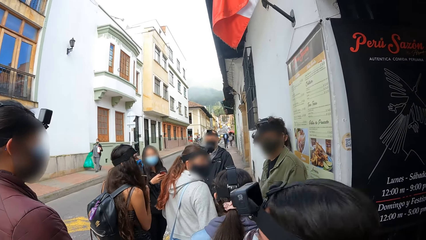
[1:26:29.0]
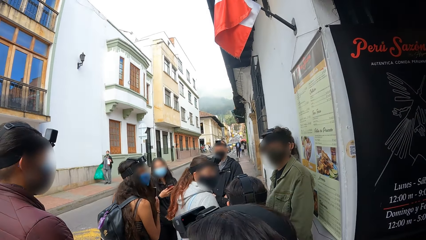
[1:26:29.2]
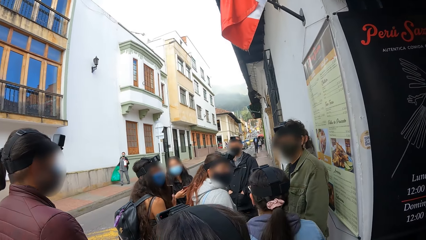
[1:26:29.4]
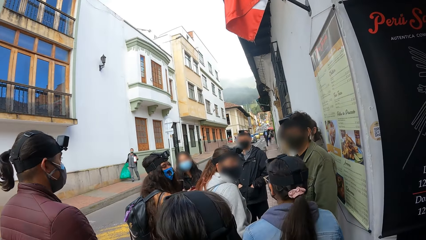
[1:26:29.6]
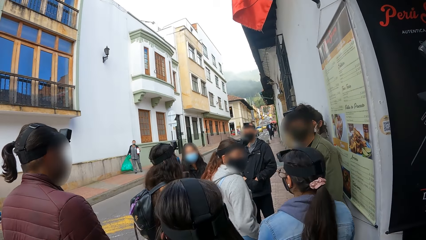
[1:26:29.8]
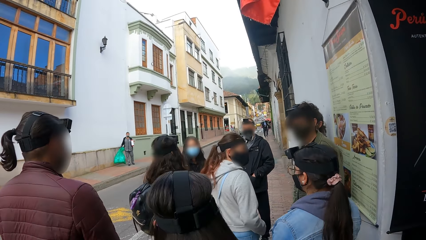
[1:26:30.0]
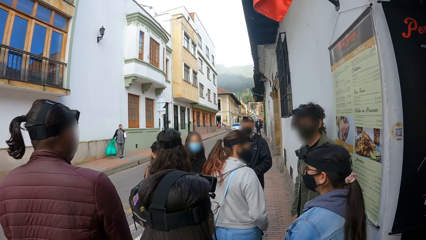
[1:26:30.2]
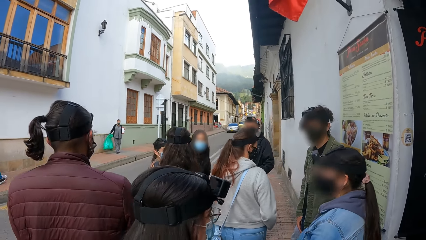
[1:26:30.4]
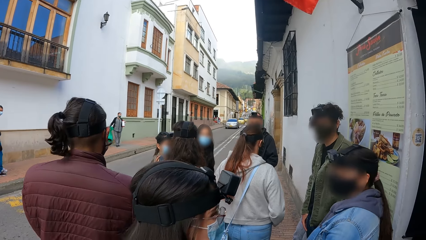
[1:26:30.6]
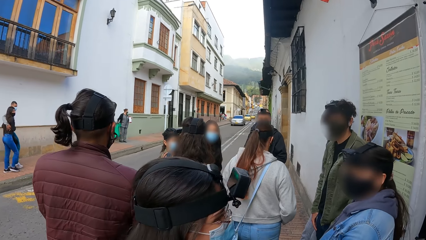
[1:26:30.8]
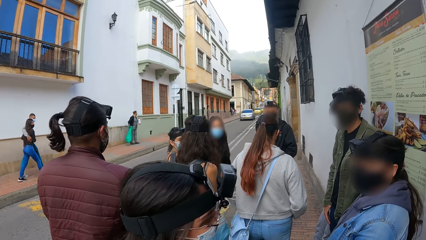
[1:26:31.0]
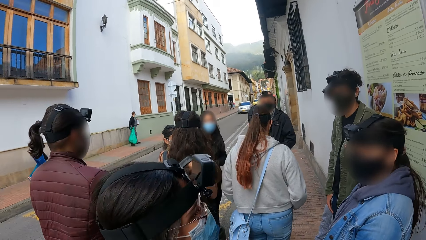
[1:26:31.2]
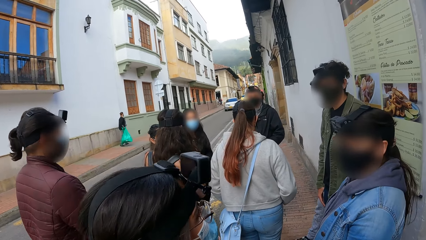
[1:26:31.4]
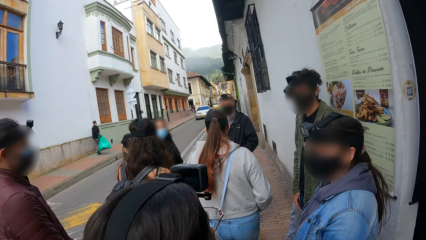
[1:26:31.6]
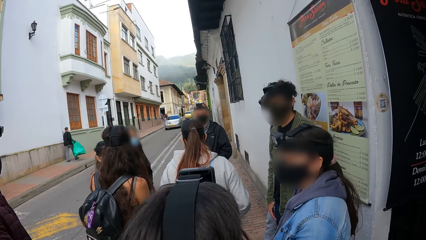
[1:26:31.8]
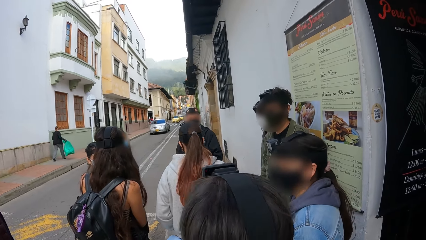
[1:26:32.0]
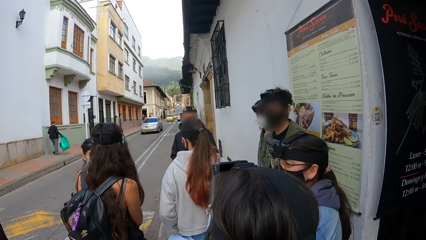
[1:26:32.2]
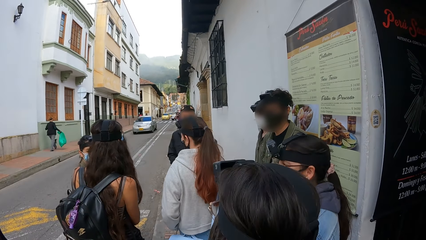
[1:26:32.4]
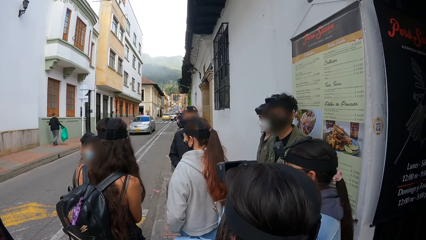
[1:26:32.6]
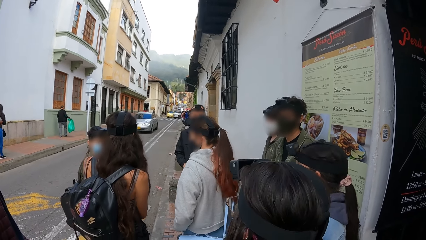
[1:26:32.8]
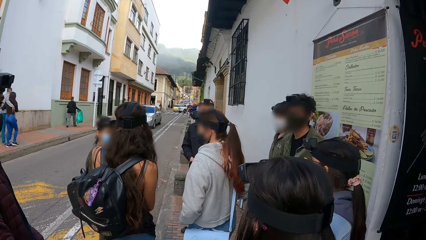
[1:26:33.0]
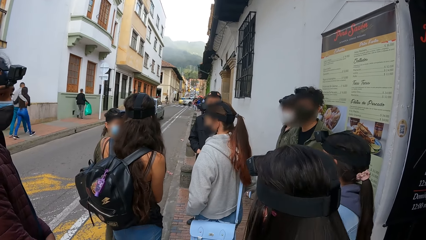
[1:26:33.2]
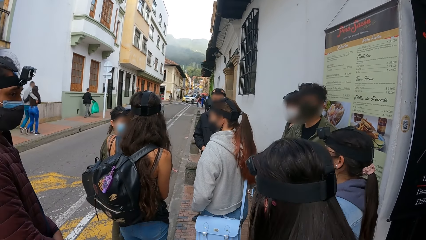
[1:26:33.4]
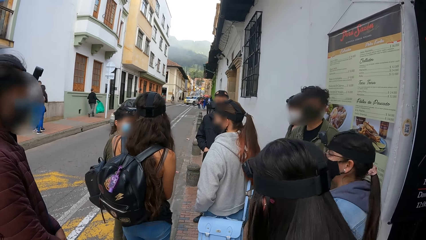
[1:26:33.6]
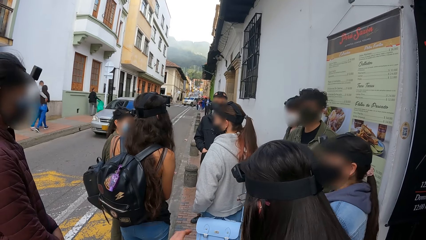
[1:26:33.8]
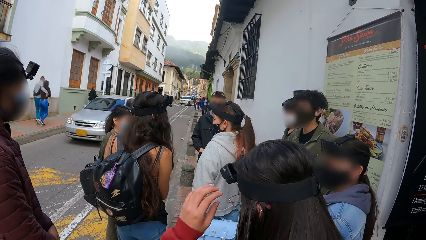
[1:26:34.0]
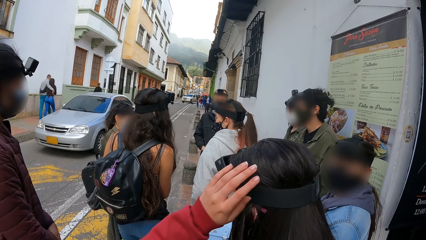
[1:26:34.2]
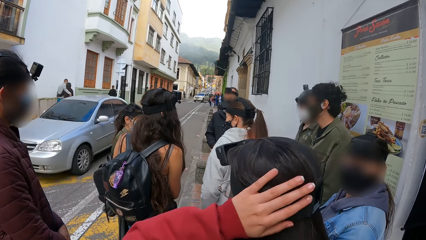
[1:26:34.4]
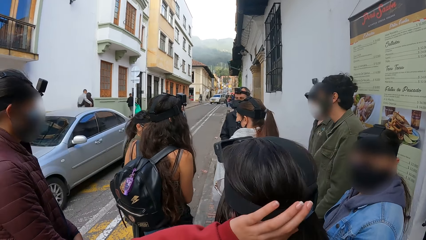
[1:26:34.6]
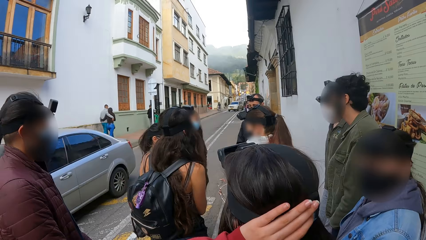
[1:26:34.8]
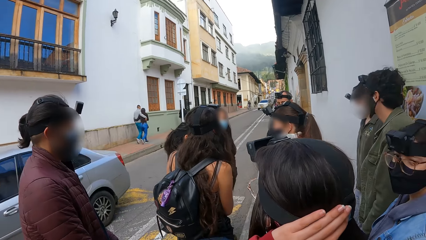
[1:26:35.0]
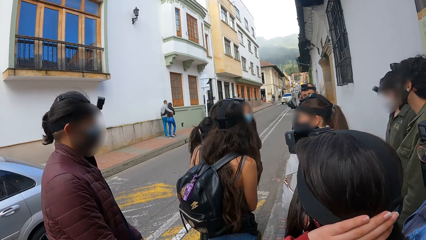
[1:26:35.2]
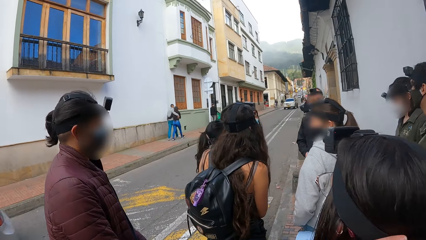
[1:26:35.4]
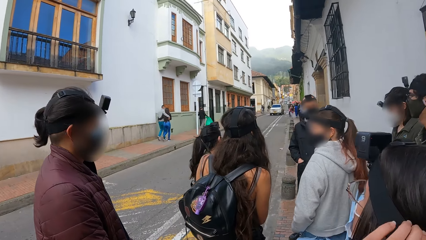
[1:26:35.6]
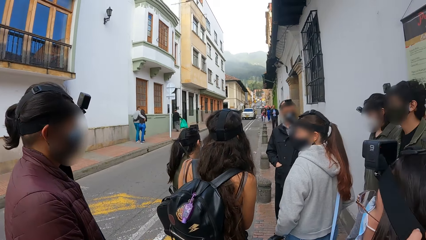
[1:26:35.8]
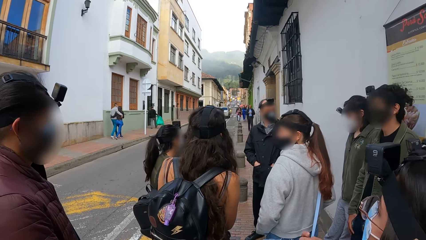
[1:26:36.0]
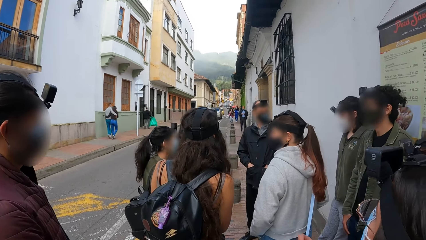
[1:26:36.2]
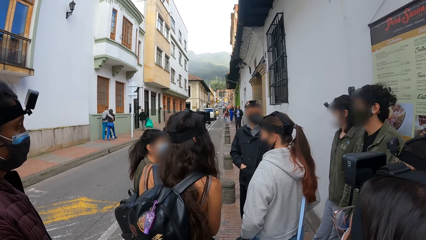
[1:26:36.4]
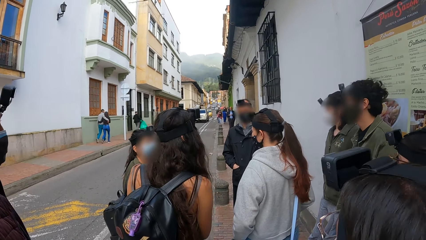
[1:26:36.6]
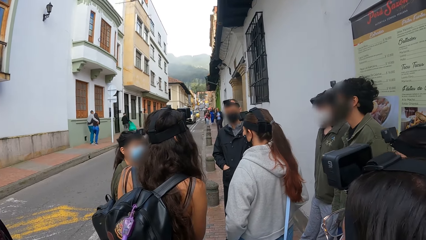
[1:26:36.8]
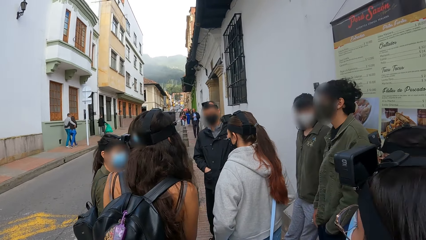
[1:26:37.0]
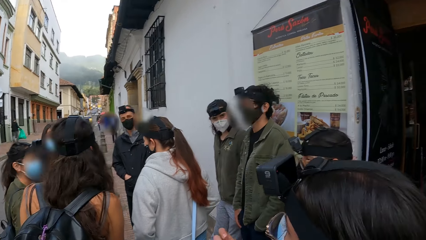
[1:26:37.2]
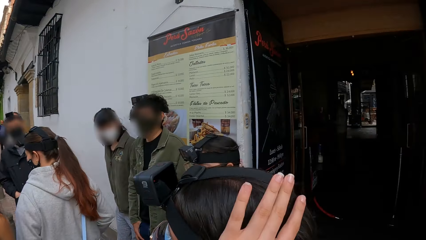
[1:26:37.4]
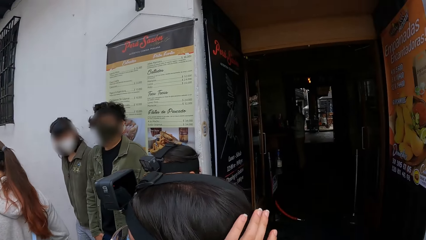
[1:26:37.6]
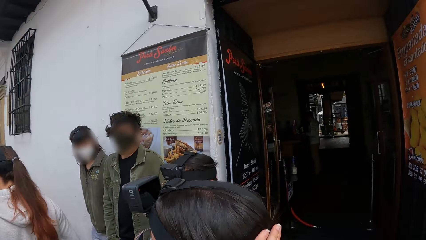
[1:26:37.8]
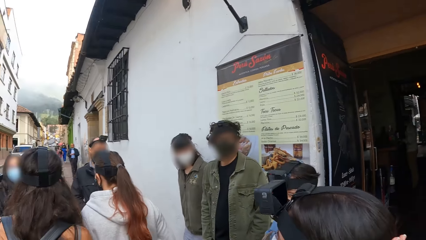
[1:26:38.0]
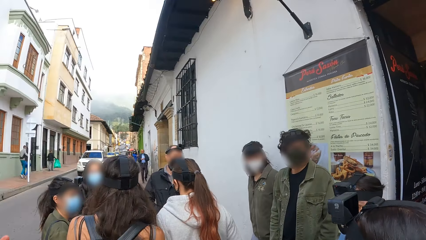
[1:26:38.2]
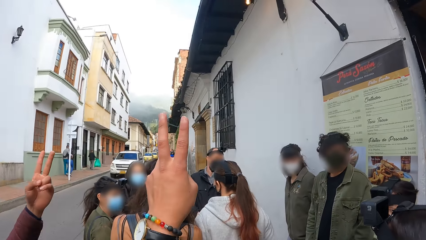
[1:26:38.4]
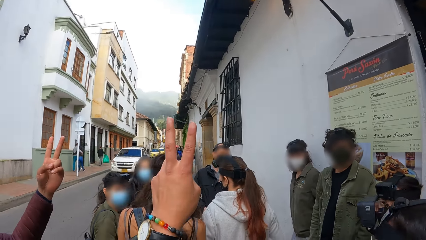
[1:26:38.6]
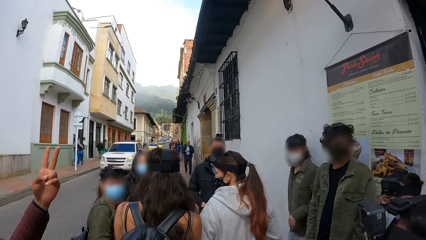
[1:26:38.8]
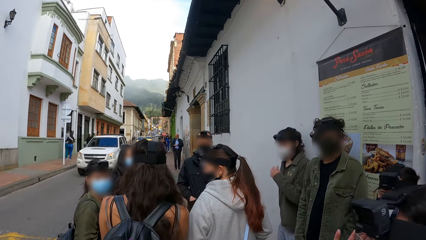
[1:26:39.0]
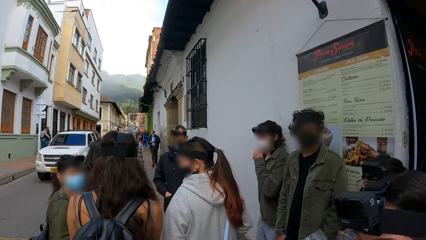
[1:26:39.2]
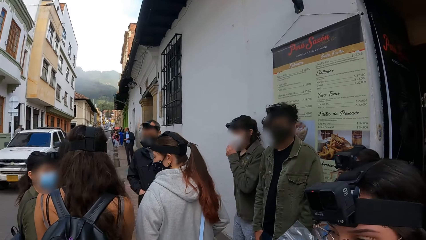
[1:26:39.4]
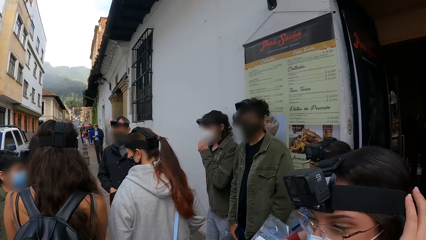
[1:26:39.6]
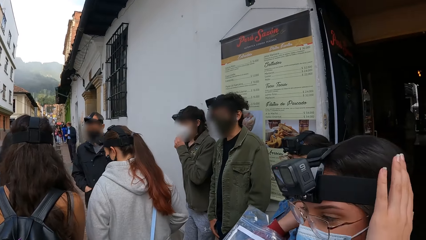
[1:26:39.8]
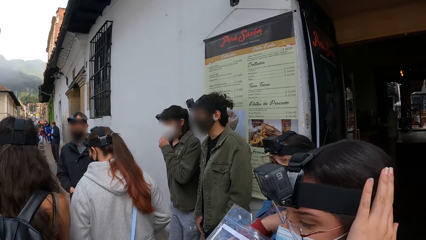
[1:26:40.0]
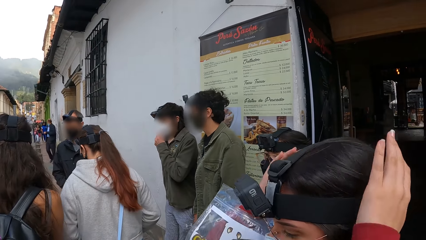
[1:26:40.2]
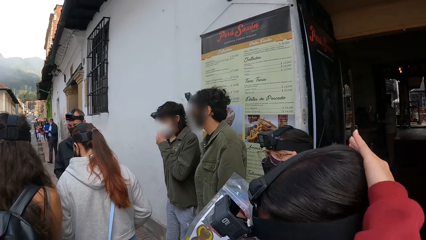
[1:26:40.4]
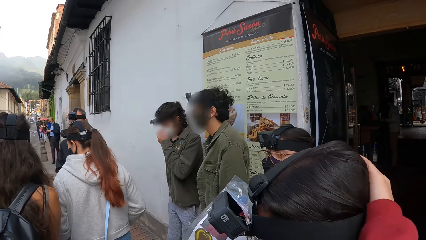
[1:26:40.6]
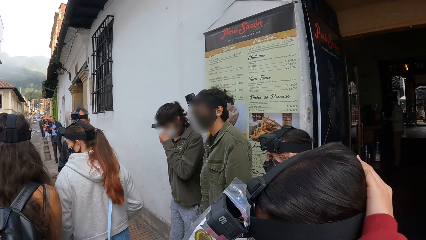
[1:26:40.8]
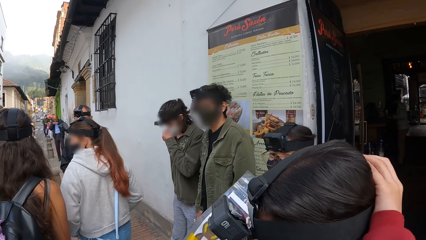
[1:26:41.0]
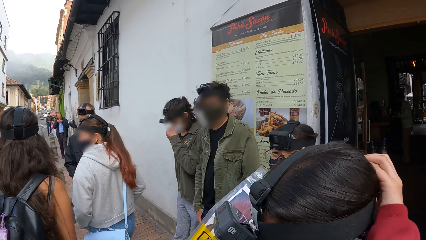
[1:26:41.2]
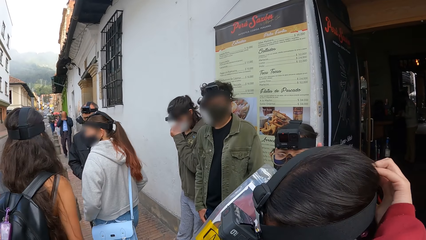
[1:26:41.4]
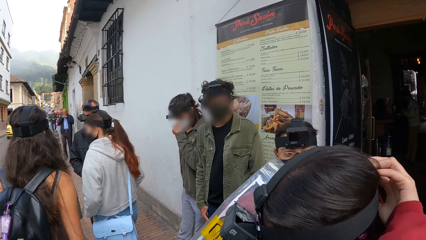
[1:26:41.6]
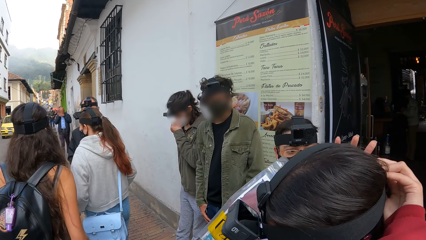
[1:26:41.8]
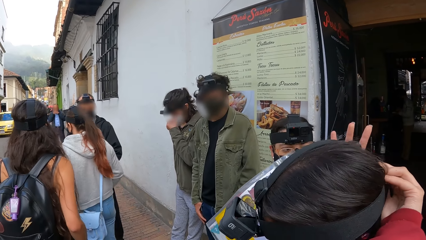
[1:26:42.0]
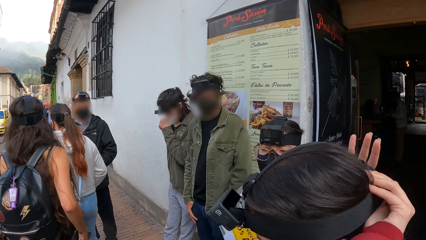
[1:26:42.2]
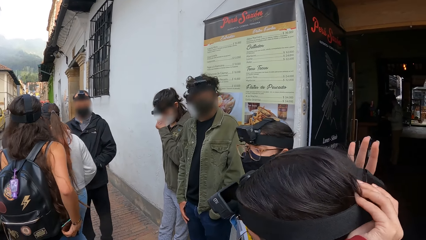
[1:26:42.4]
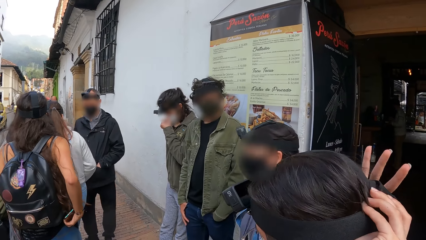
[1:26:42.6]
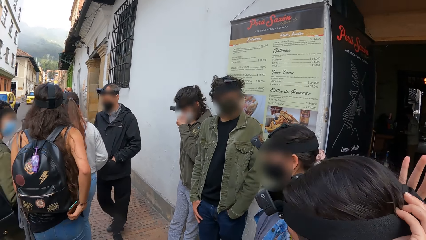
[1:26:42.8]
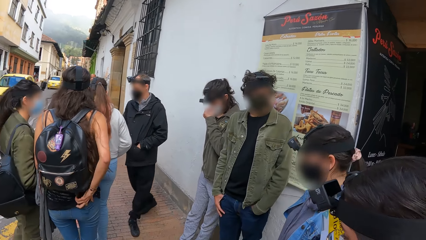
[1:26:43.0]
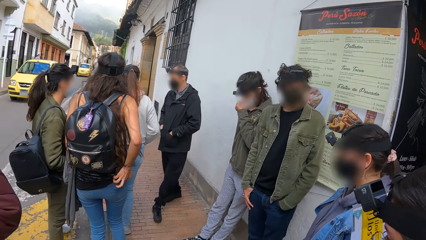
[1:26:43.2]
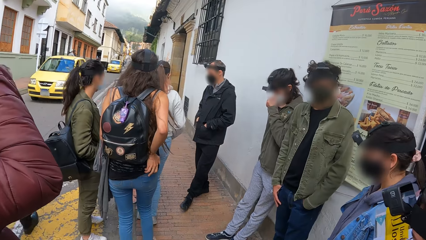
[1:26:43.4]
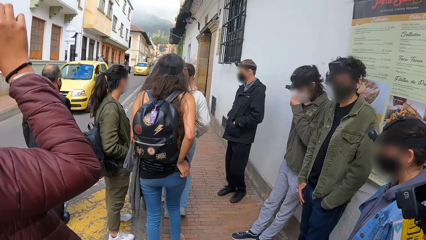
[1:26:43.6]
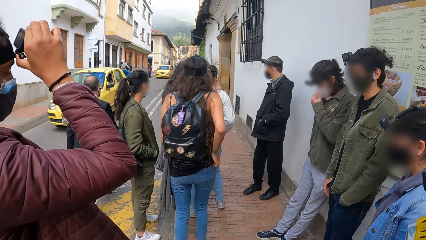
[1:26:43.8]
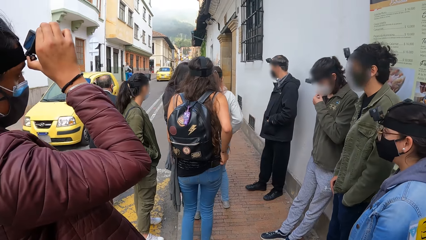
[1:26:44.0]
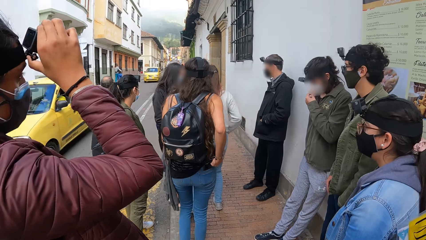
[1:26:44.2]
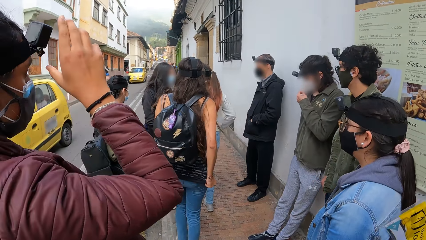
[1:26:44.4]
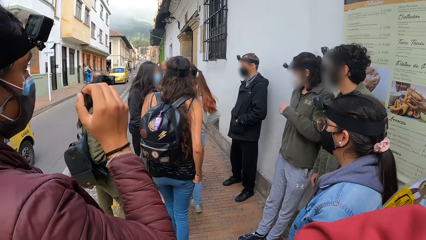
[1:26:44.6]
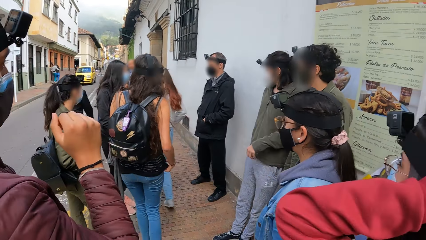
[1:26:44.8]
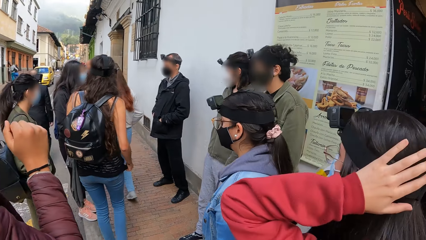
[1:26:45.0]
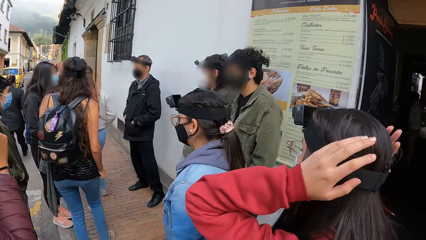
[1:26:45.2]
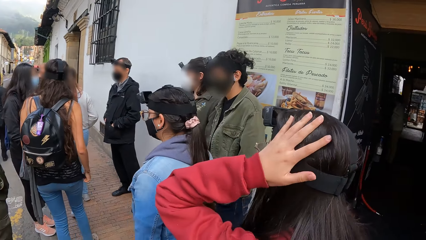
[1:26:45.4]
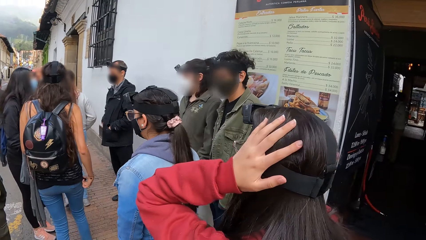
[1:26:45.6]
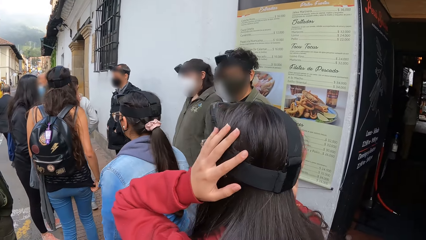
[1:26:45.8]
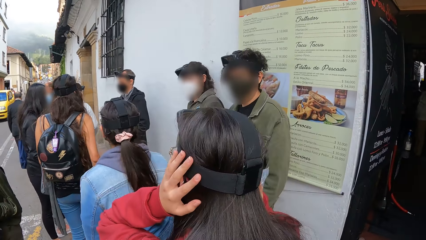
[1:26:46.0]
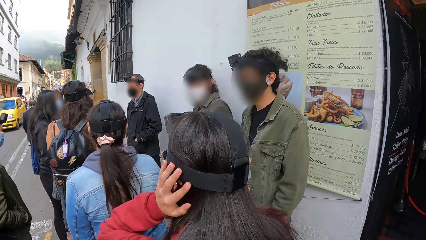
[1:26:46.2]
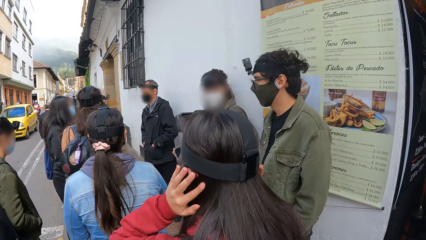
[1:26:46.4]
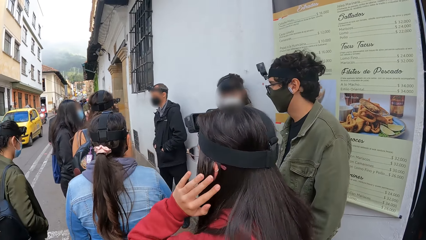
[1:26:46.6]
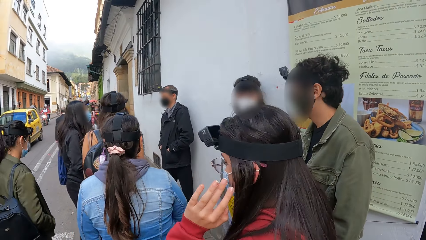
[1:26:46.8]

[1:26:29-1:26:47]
A woman adjusts her hair with her left hand. A man raises his left hand. The camera wearer raises their left hand. Another man raises his left hand toward his nose. The woman adjusts a camera on her head with her hands. The other man rubs his nose with his left hand. Another woman inserts a phone in her right hand into her back pocket. She adjusts her top with her right hand. The camera wearer walks with the group of people.
